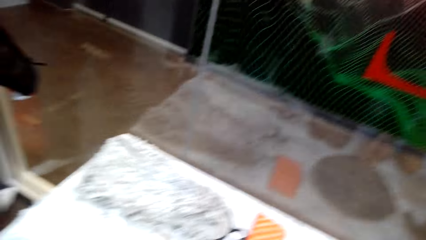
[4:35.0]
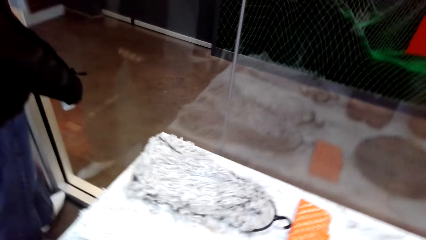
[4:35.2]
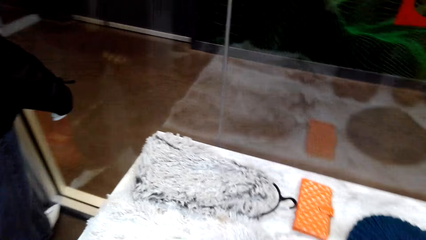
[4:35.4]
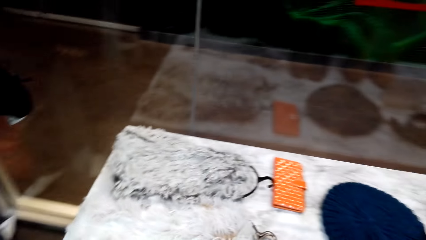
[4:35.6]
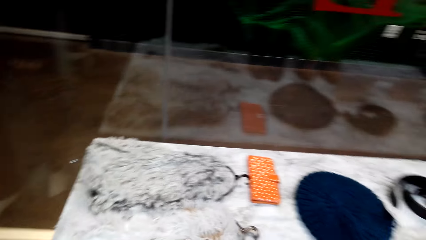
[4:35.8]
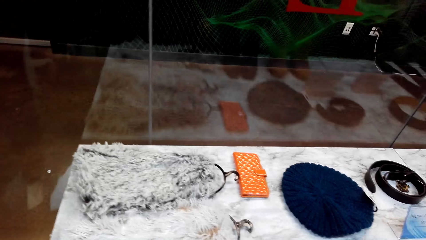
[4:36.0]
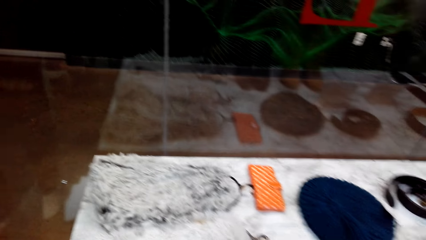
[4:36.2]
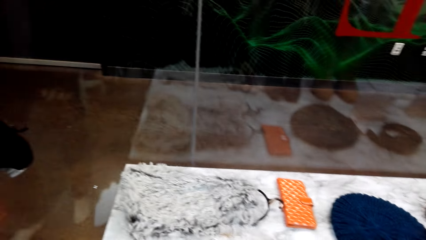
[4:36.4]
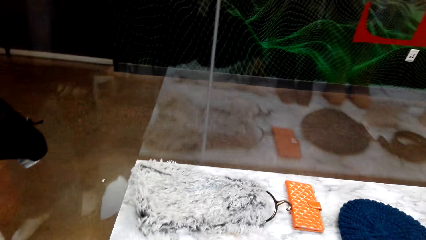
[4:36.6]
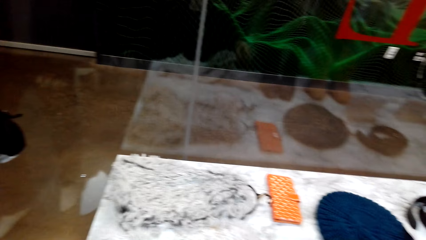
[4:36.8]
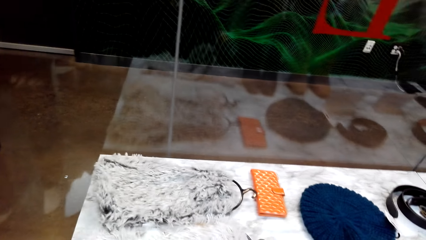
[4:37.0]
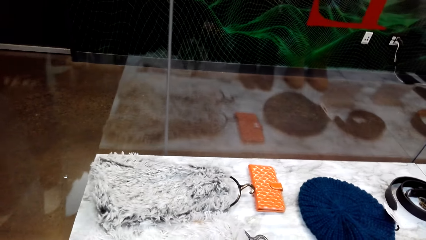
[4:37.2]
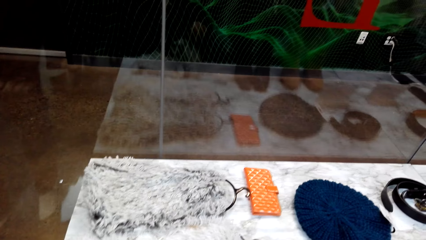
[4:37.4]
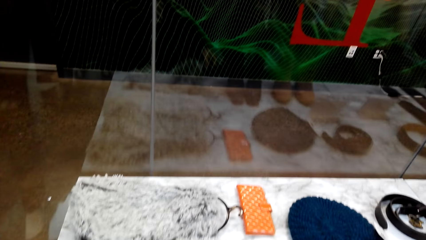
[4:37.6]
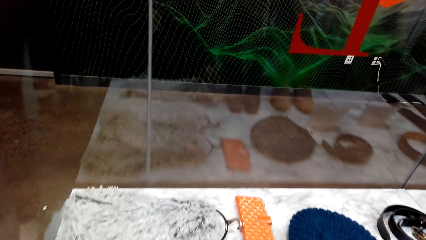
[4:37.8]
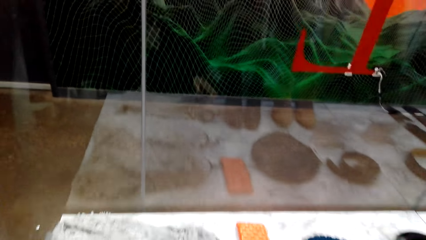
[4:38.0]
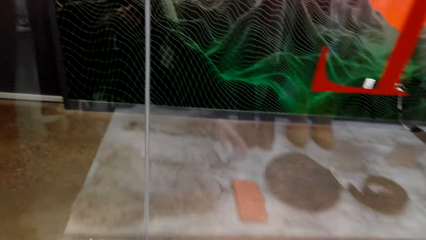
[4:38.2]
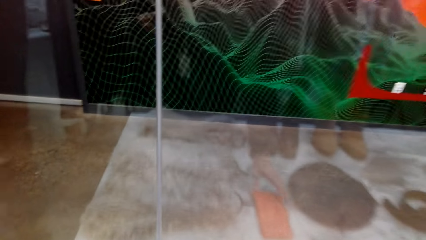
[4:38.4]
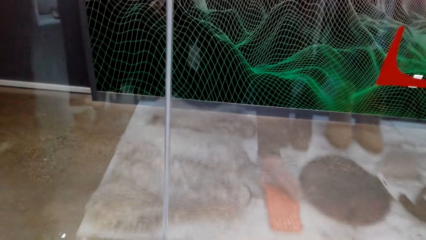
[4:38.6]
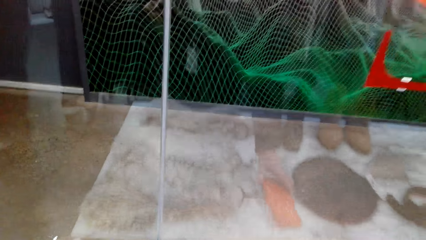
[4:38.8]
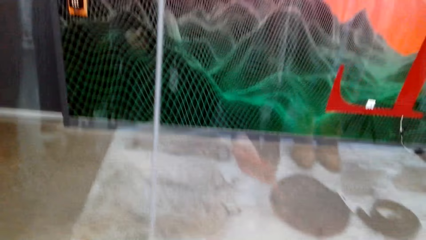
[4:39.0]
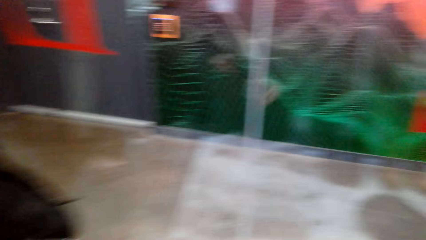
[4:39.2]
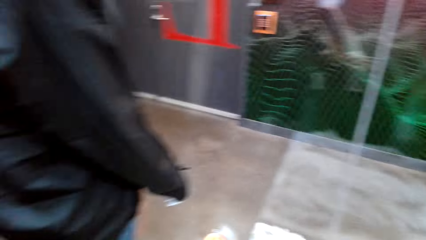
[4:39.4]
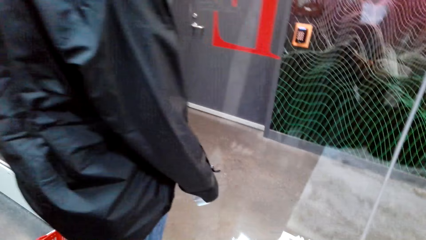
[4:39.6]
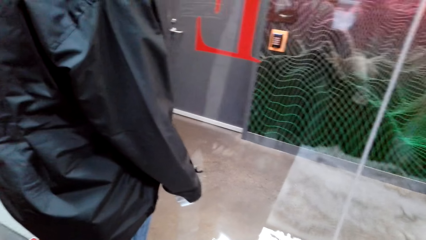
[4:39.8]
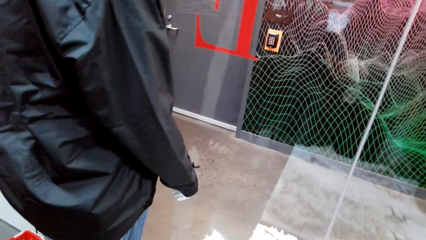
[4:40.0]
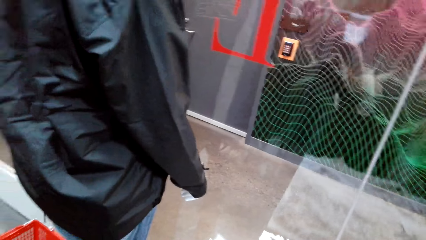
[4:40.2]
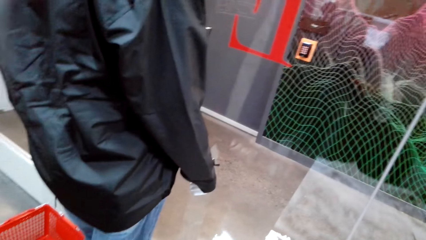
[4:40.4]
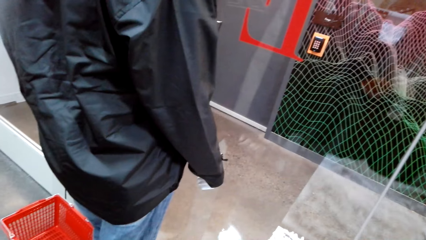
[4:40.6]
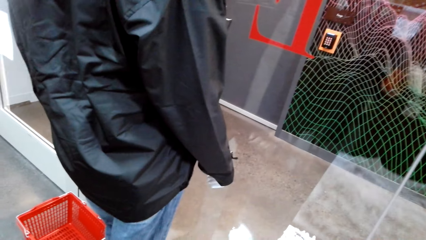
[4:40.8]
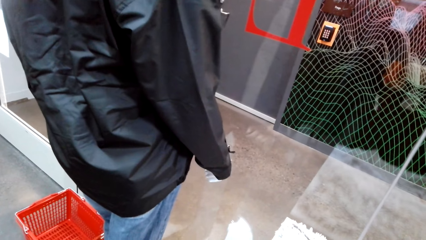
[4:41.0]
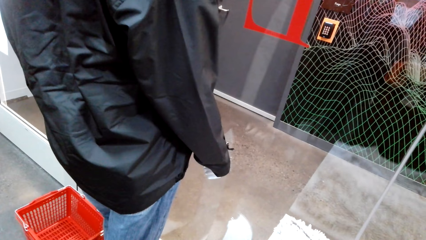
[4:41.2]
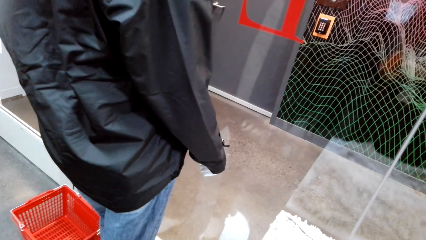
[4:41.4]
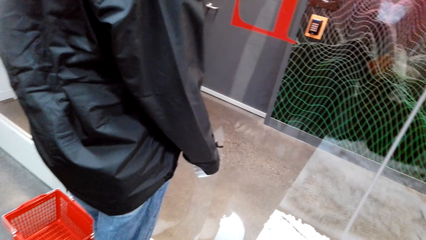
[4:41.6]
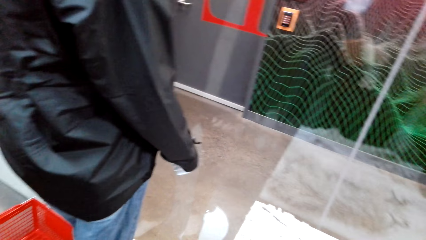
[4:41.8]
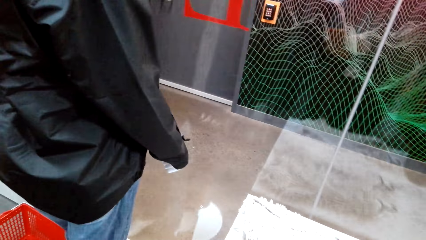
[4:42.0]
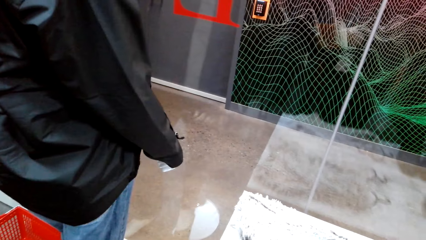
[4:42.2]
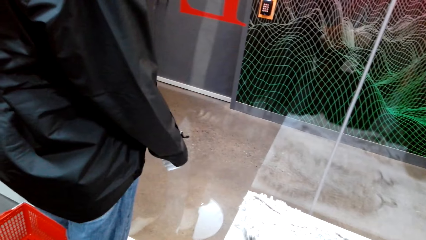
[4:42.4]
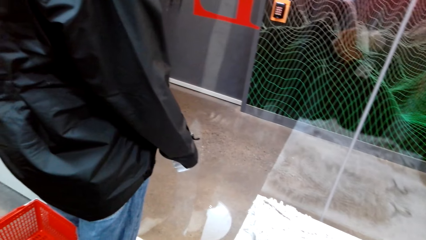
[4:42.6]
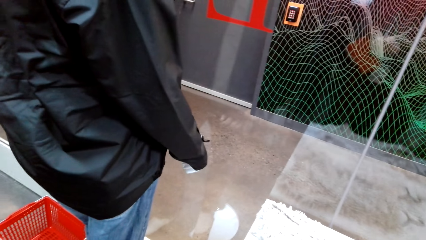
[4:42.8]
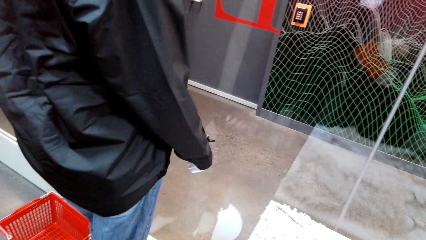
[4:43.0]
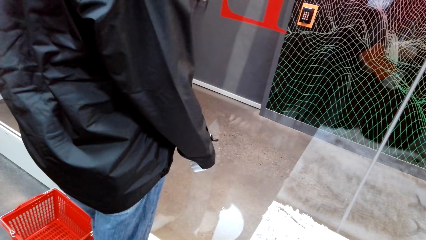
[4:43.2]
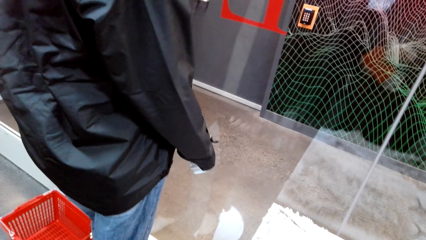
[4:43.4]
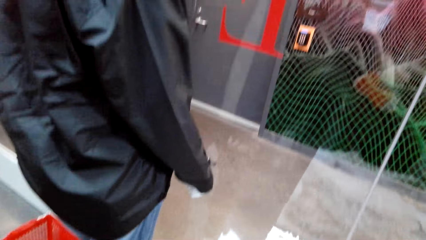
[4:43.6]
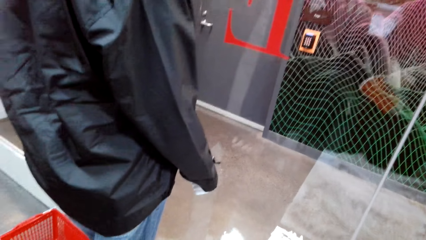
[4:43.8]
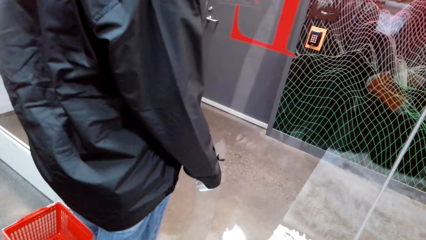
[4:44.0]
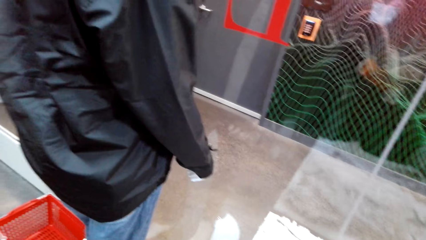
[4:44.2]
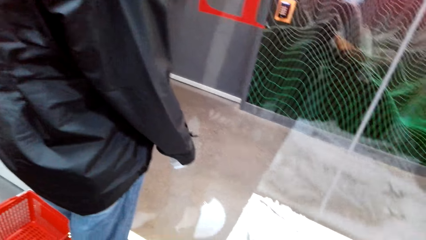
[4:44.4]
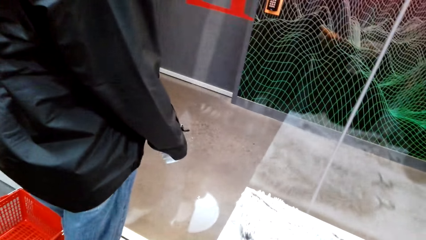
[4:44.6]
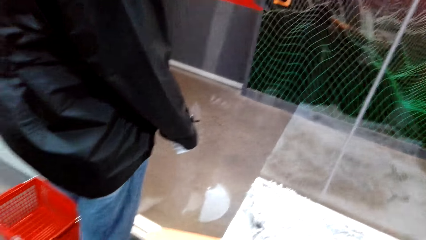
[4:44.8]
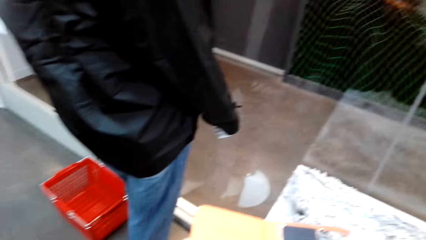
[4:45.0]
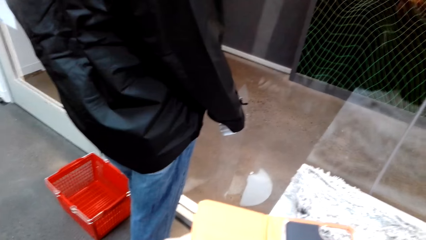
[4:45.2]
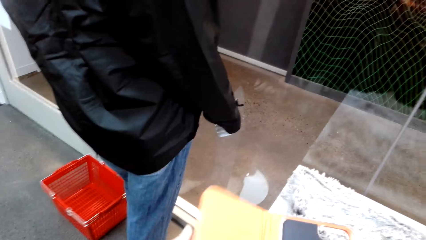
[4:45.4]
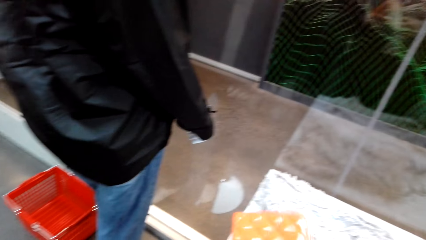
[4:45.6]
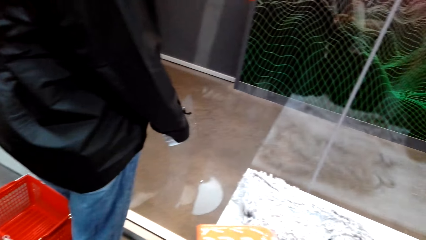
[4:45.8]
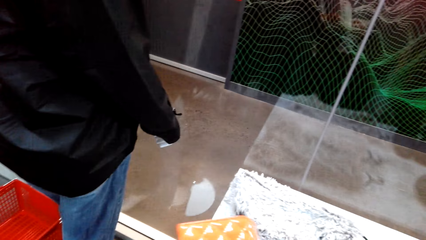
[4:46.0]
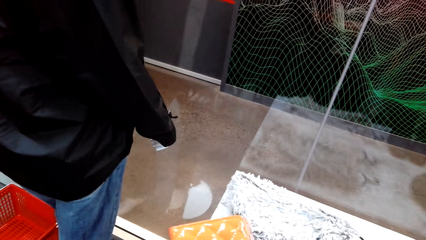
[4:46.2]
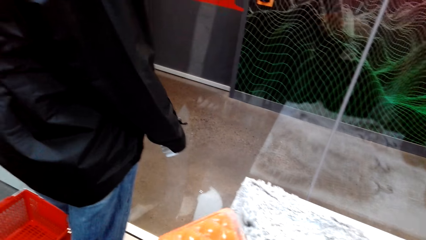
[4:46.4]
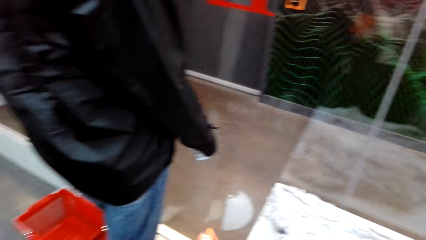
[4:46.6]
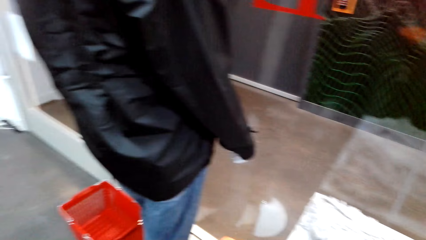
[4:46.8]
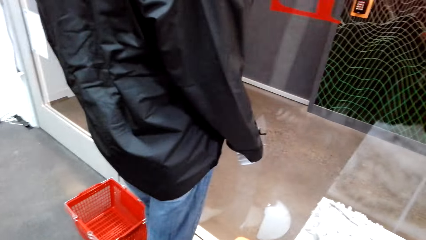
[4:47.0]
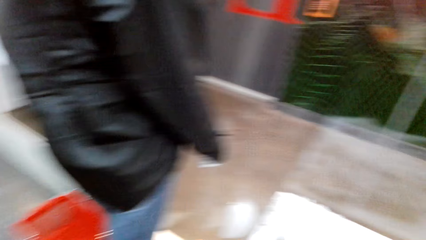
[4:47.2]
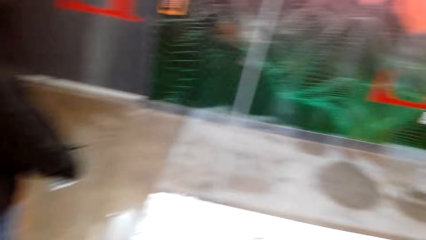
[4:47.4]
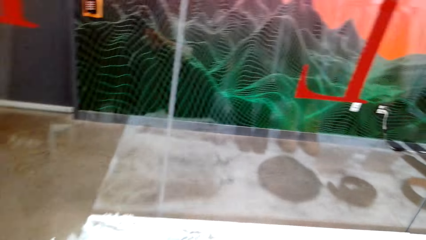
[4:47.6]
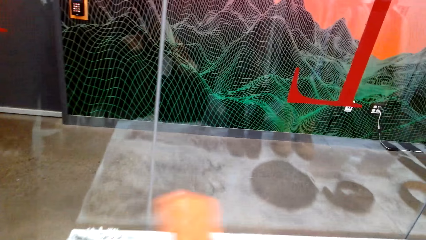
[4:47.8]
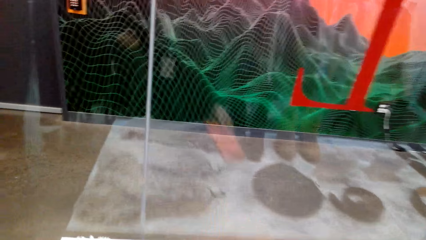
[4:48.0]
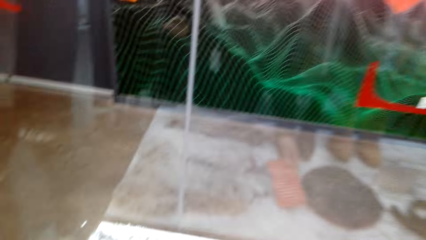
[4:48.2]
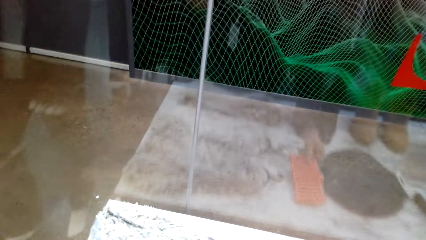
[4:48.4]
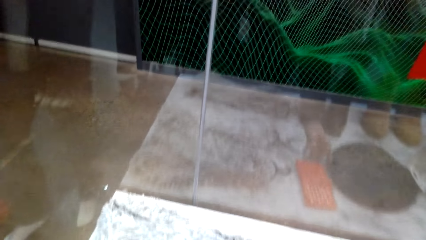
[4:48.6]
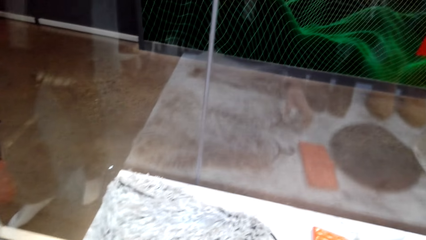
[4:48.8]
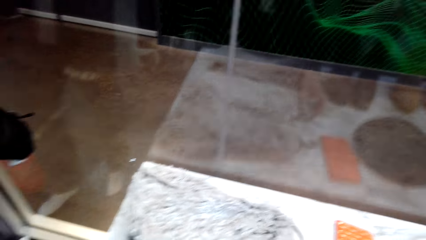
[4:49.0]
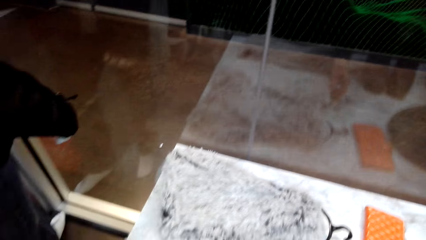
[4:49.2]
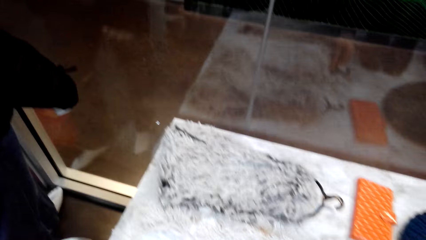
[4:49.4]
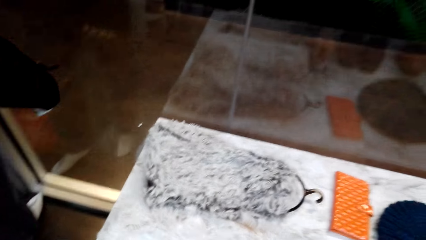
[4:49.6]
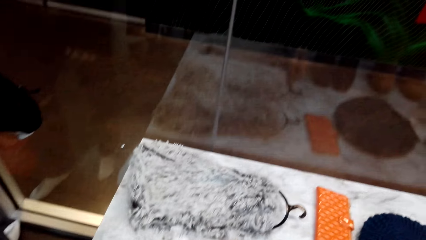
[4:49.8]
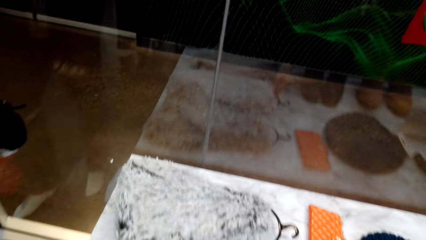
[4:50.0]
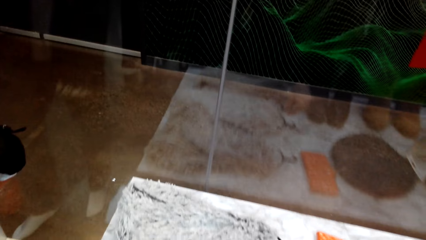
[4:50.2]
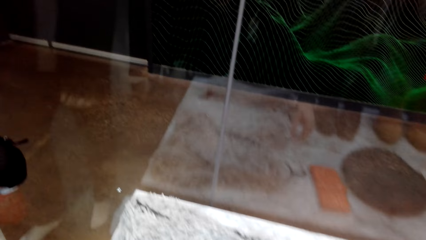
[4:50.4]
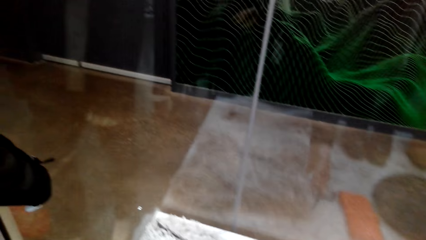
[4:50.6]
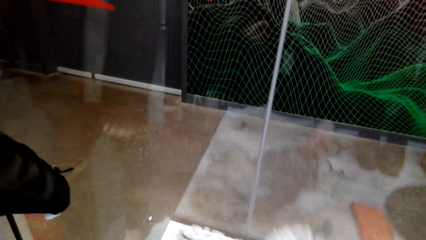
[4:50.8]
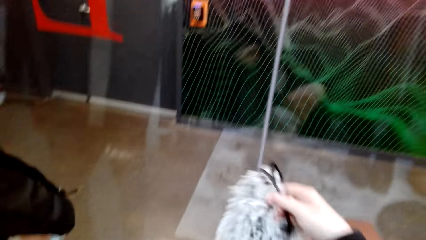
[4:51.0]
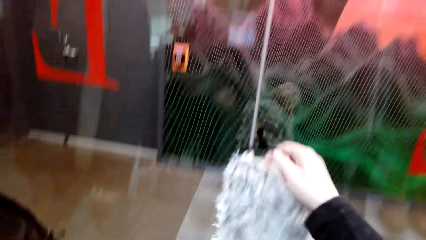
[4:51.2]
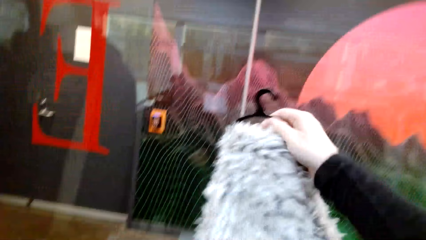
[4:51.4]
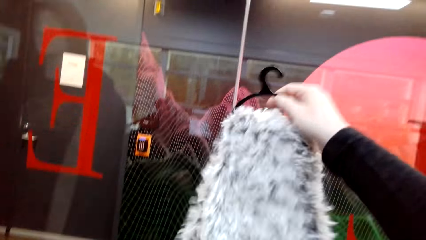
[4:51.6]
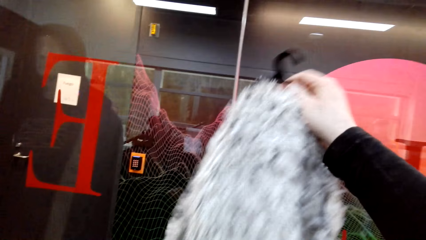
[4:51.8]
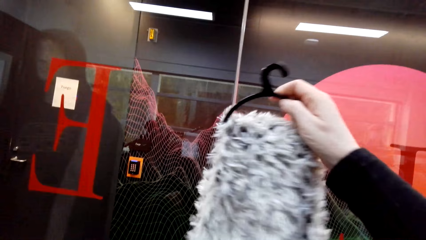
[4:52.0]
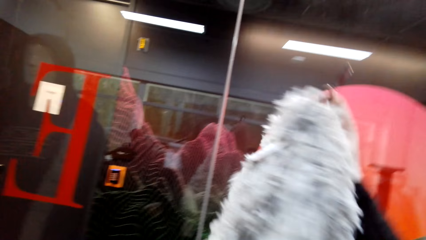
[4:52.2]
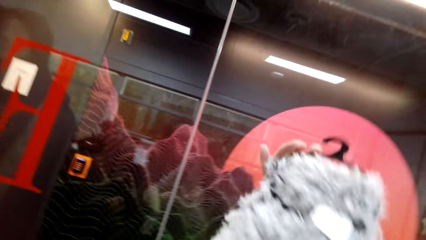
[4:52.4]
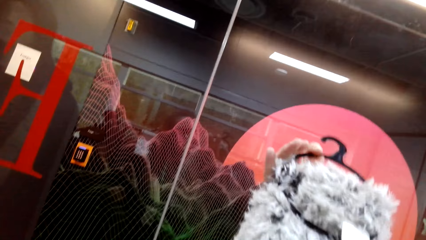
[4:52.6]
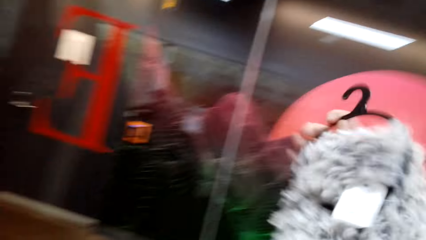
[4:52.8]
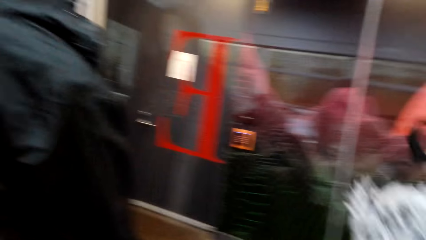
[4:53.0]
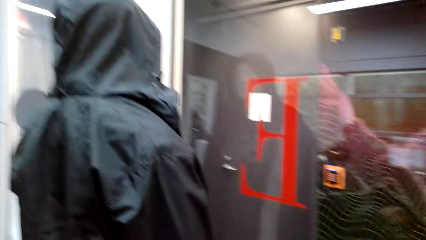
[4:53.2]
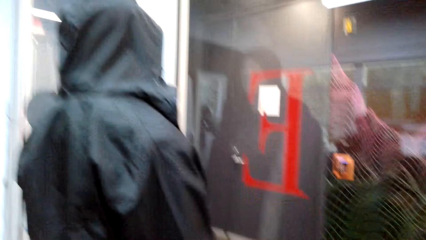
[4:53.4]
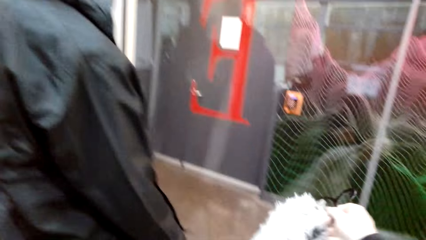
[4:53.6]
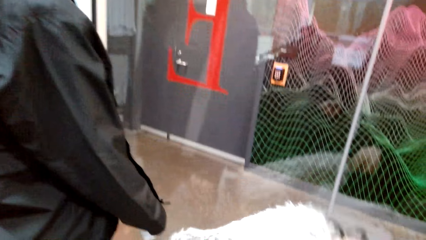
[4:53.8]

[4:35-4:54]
The camera wearer places a hat on the display table. They pick up a pouch on the display table. They look at the wallet. They stand in the store. They hold the pouch in the store. They place the pouch on the display table. They pick up a scarf on the table.
